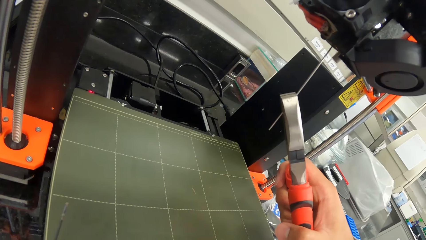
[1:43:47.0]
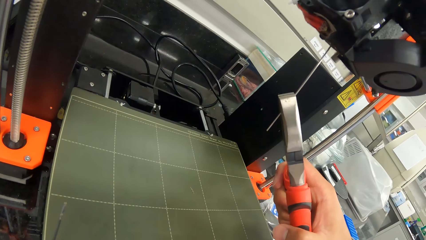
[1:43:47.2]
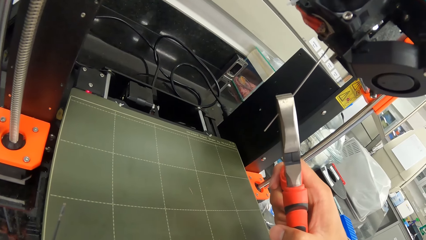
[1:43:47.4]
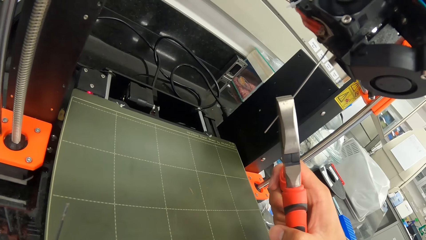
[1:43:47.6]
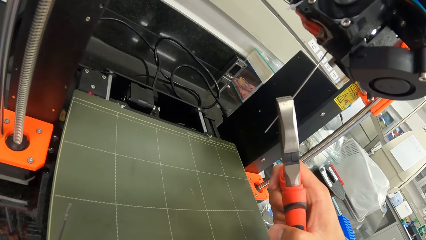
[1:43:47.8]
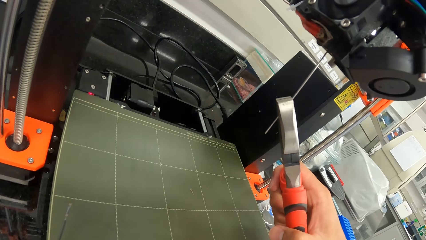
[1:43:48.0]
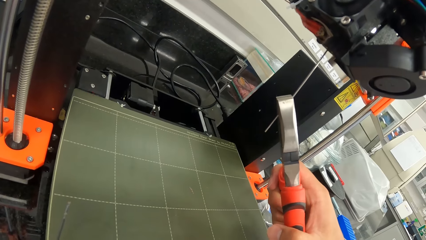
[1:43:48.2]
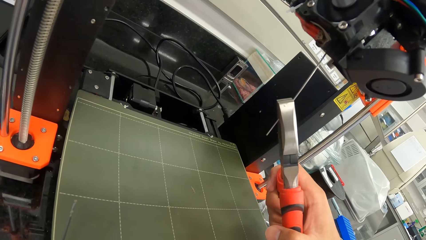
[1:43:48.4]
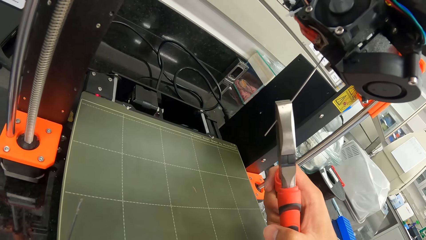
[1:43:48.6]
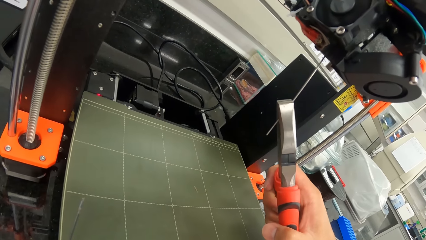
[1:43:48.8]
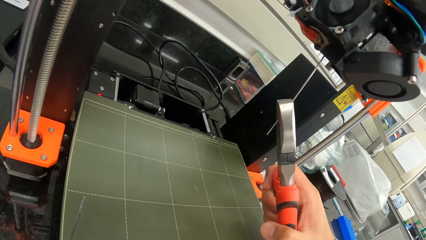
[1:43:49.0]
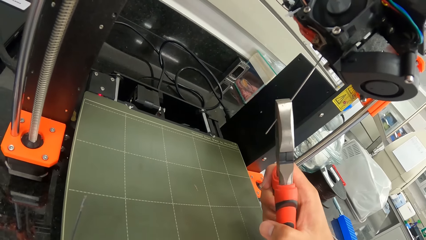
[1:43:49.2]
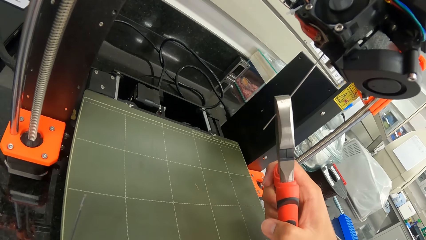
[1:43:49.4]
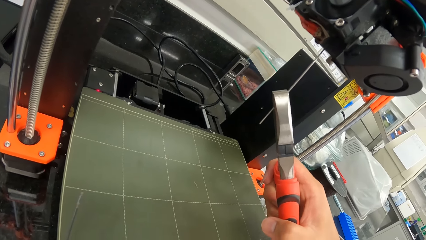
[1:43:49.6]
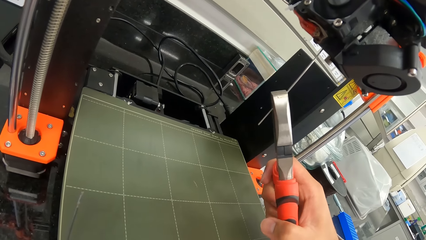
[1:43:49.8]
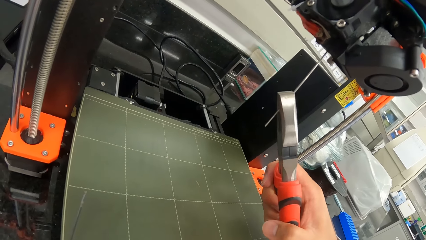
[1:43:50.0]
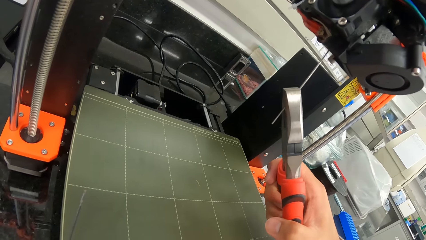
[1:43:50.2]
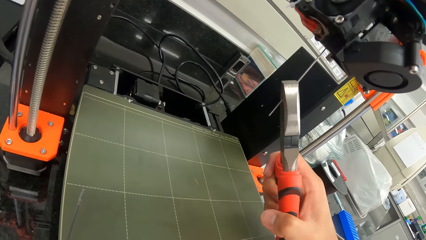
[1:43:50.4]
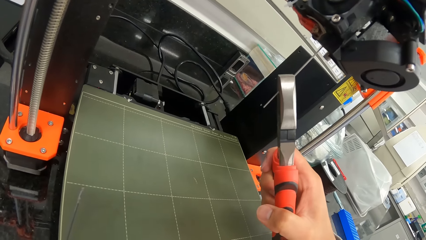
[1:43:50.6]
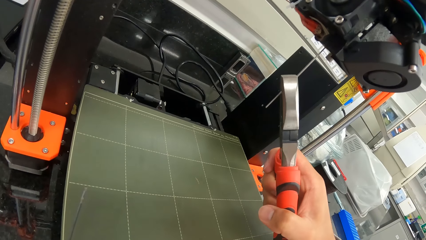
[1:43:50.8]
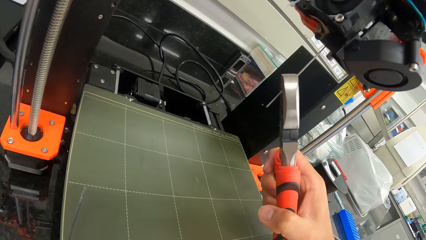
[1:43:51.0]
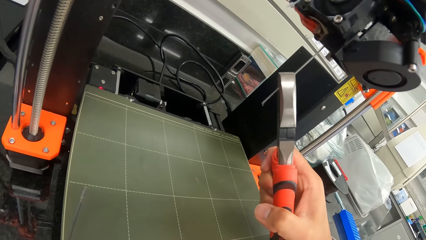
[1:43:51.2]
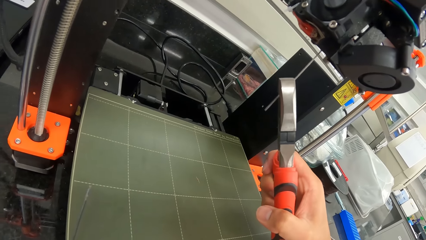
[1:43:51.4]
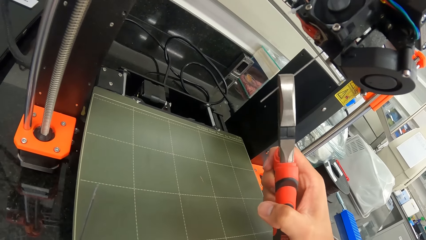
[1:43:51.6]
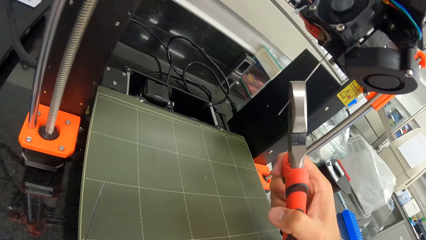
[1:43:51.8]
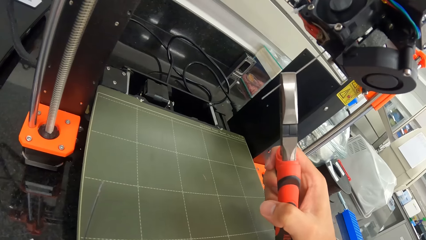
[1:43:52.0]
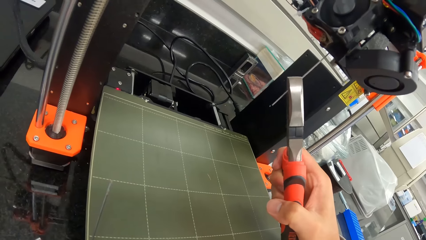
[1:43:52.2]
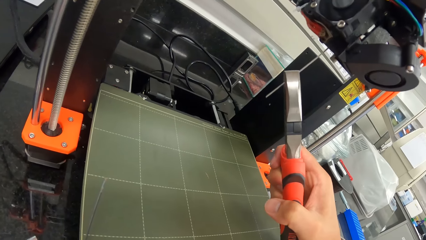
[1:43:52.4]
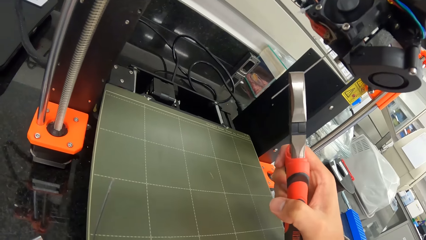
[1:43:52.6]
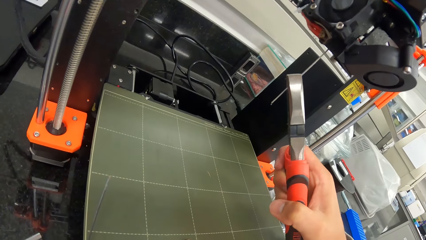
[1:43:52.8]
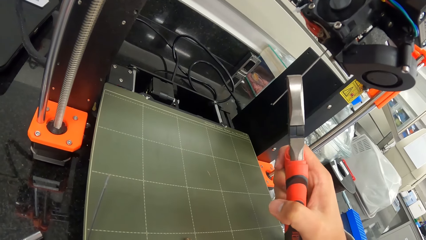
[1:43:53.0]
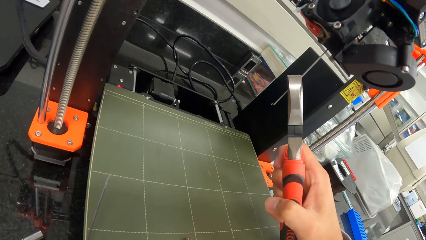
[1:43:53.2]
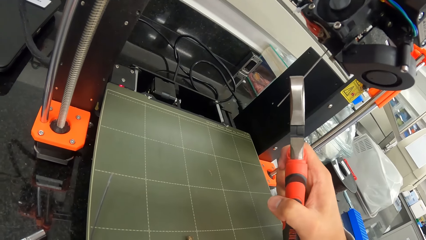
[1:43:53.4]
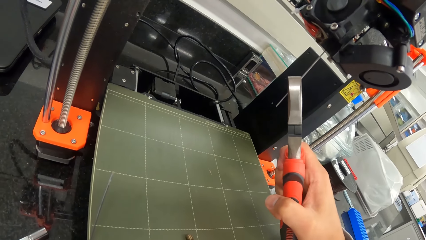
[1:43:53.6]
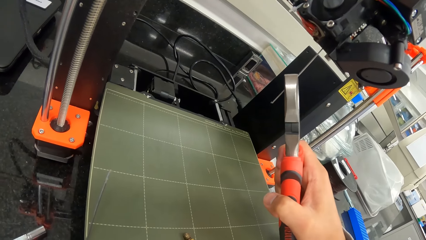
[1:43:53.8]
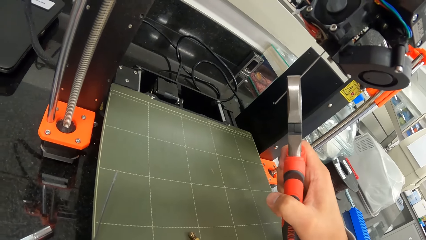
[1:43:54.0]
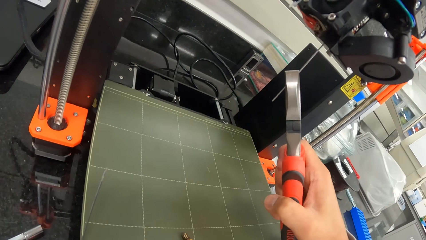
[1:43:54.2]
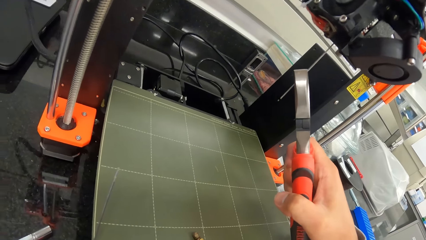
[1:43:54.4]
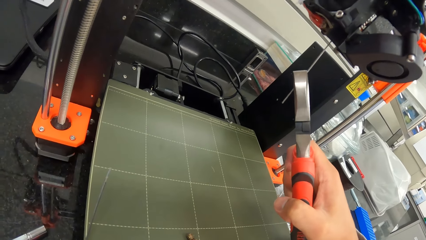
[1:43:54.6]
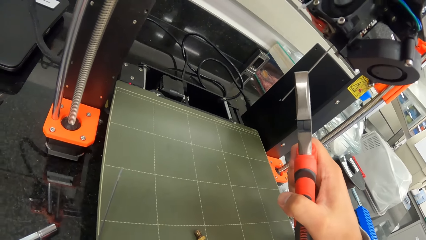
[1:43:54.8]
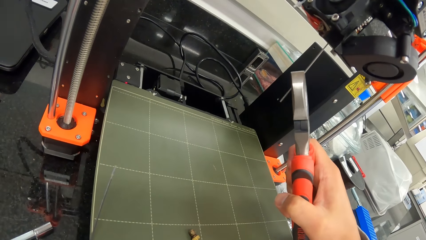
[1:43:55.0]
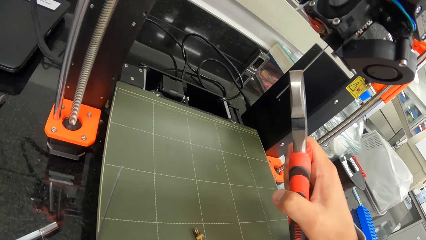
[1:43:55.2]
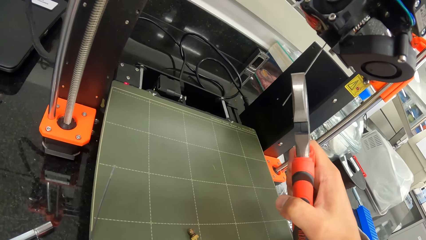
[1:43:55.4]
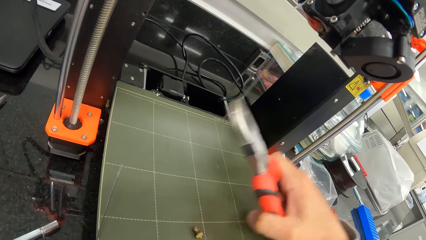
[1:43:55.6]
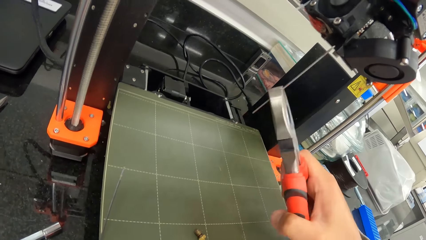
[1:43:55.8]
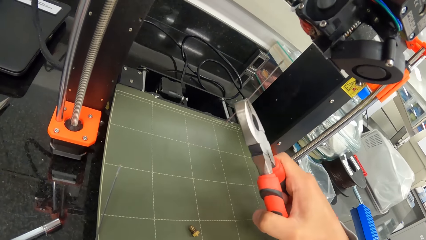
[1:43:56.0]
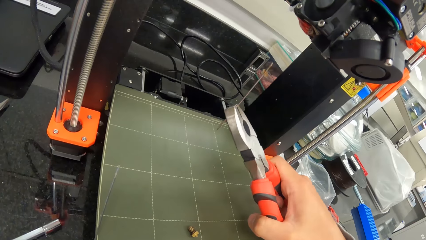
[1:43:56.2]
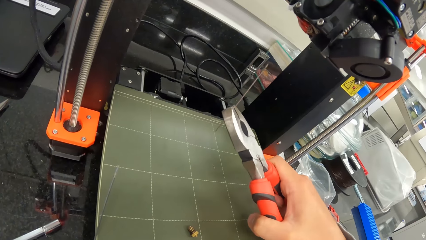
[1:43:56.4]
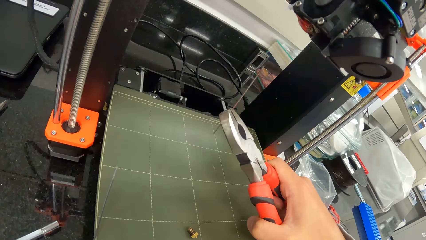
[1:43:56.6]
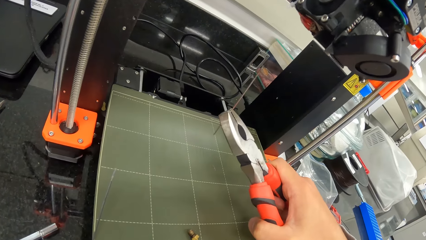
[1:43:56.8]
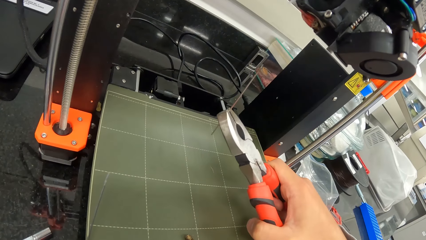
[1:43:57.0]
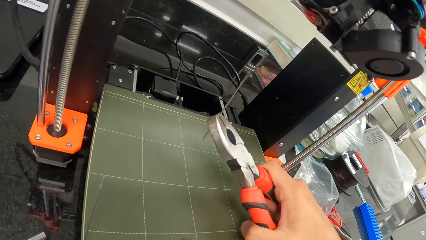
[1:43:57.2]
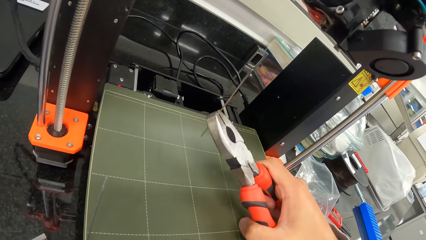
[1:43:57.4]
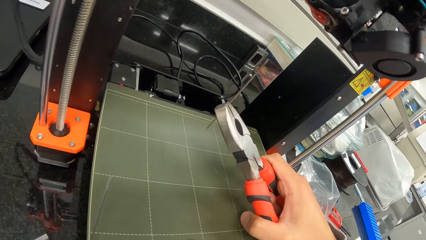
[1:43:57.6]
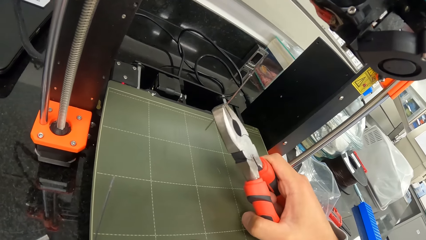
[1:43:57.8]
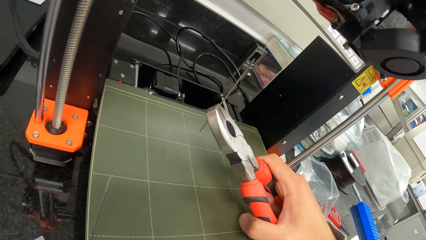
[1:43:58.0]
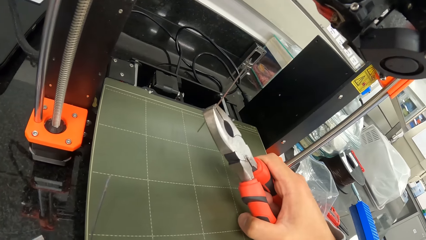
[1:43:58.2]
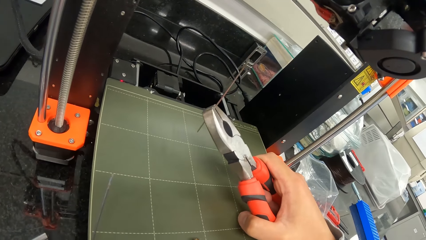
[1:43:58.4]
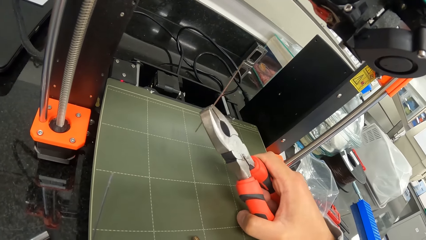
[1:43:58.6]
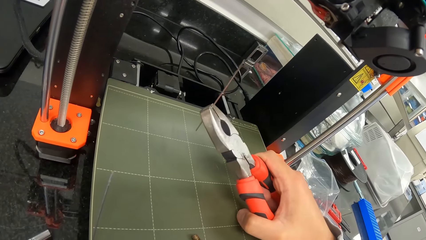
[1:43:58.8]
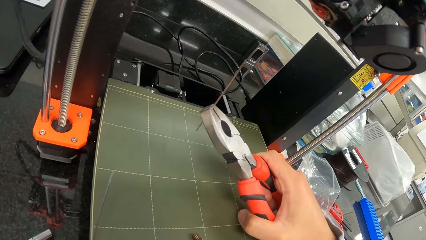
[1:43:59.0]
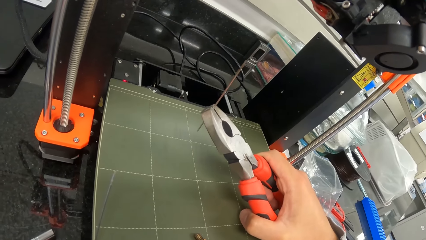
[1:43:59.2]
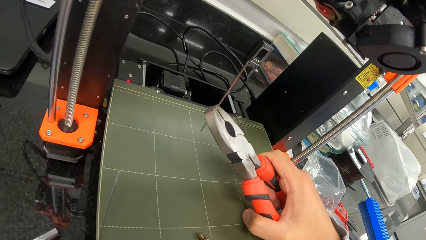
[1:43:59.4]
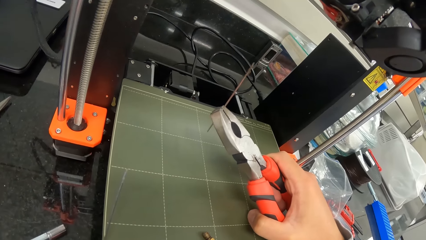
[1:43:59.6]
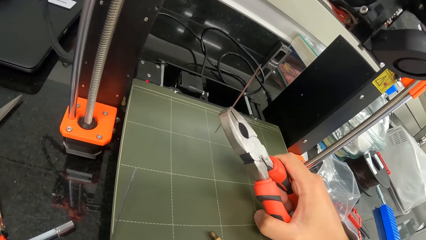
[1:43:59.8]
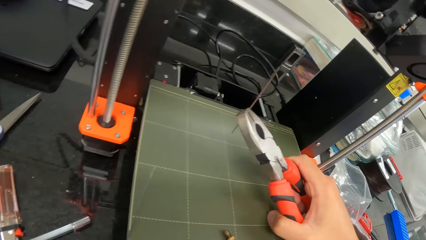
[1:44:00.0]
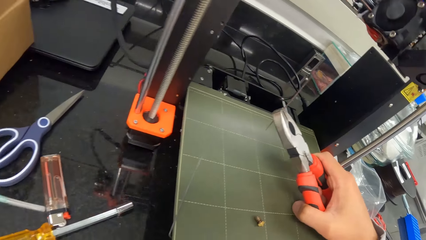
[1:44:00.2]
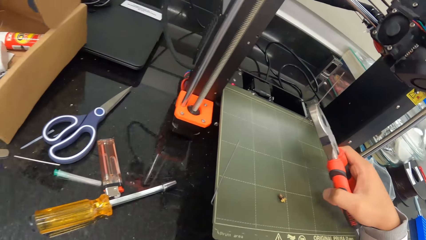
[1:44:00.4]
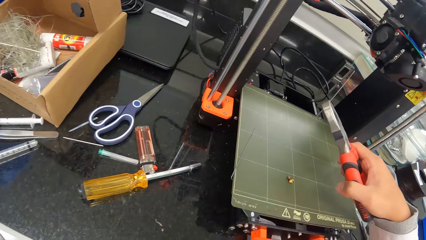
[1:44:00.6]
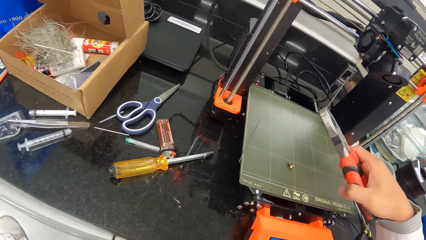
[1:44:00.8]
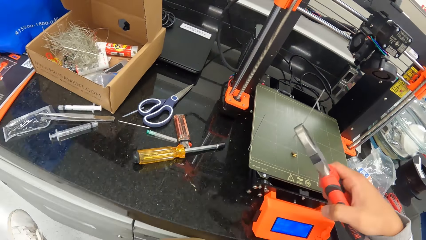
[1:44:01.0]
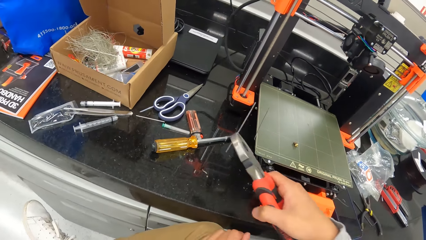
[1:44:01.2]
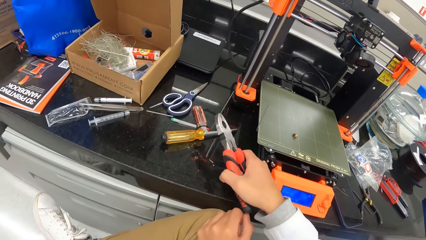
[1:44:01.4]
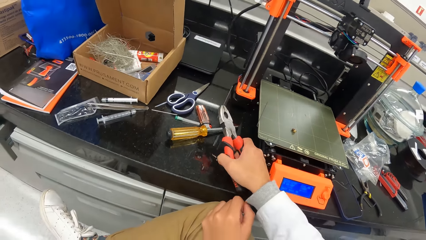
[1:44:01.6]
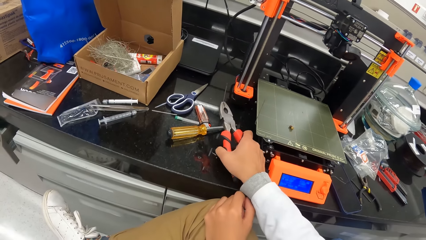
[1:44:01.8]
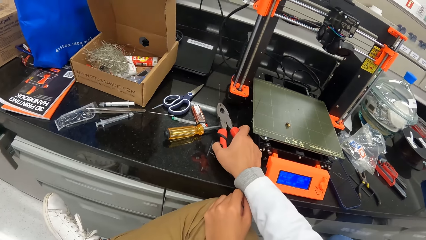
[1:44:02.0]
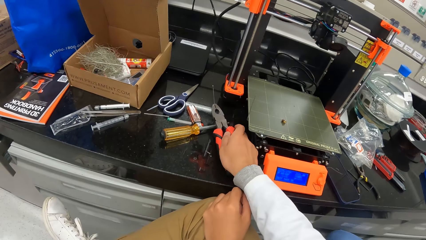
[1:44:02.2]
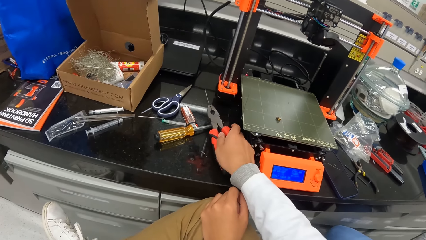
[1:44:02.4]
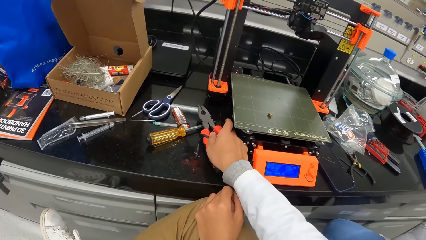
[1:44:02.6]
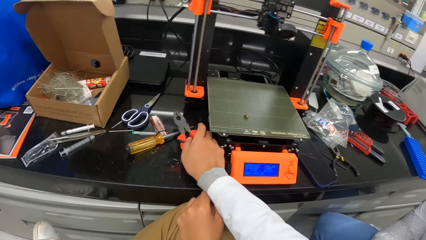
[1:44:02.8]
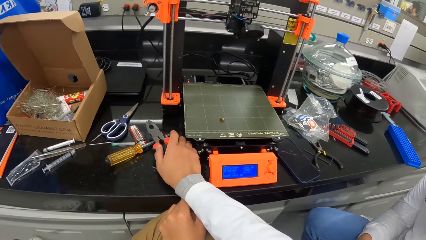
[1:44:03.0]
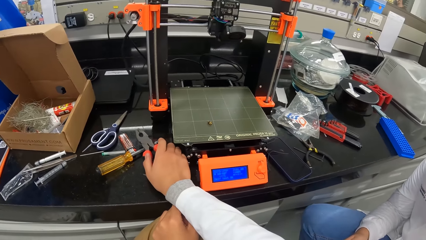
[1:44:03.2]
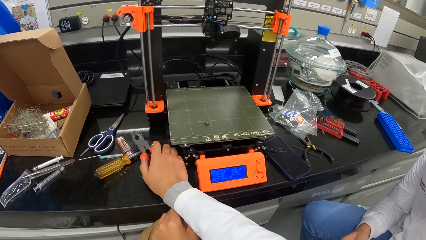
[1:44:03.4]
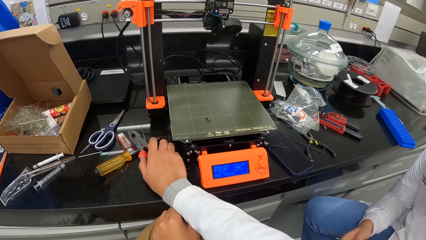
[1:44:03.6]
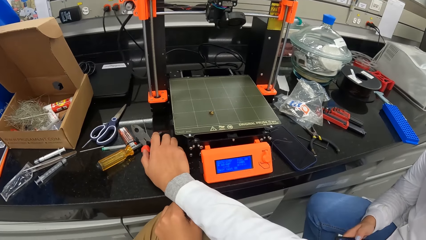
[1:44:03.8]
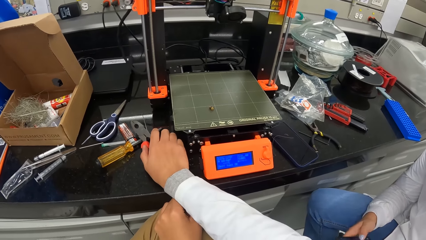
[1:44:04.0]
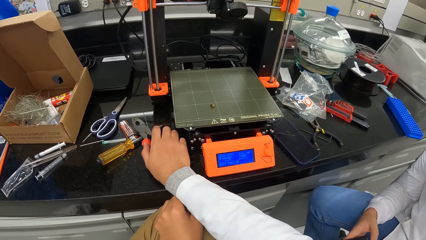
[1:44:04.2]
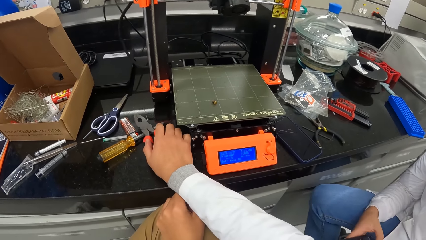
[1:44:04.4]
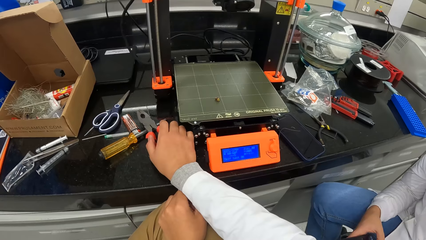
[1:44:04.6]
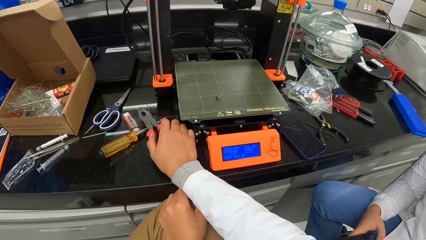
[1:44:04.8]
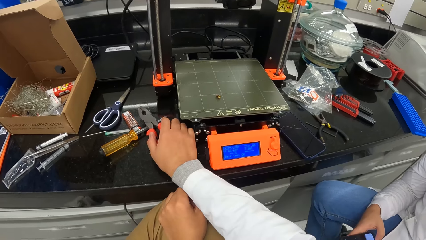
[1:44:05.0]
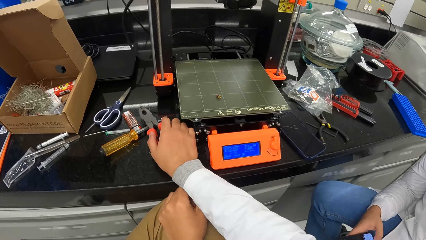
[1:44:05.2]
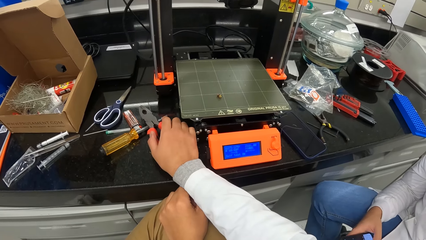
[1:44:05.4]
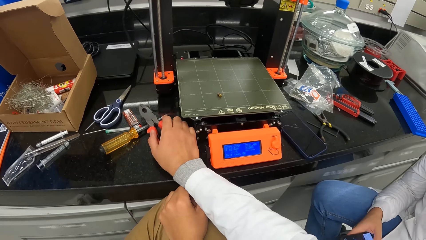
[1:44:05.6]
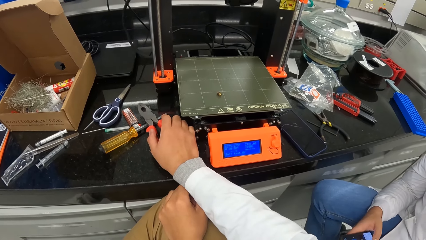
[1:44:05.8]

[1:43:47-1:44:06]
The camera wearer places a wire in a machine. He hooks a pin with the pair of pliers to a nozzle in his right hand. He cuts the wire. He drops the pliers. He looks around.
